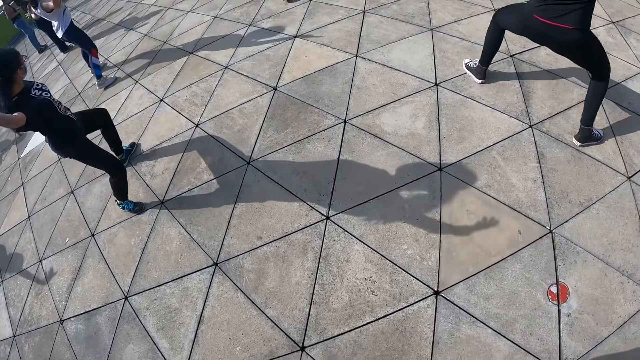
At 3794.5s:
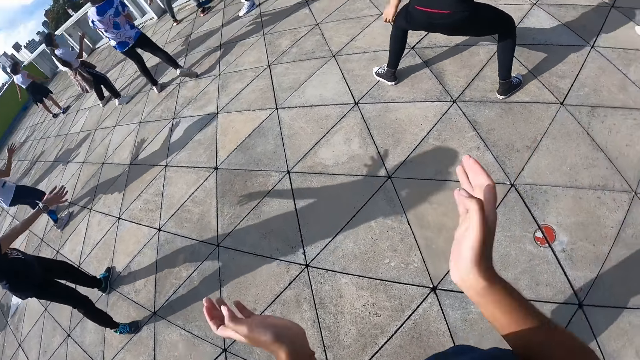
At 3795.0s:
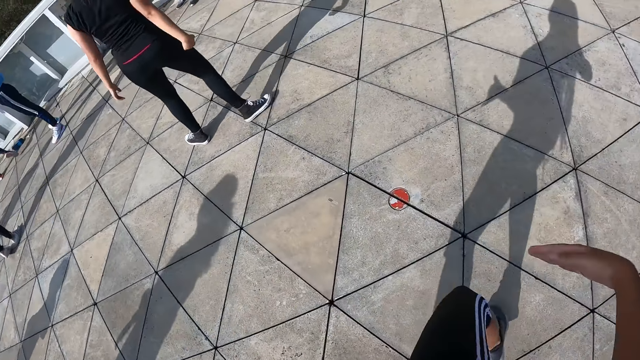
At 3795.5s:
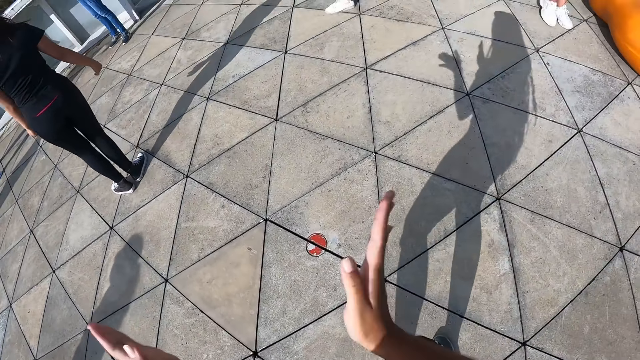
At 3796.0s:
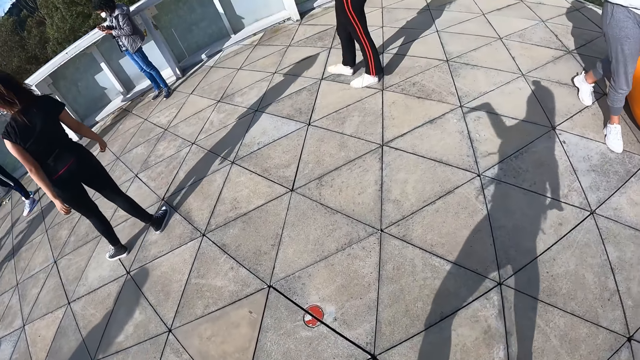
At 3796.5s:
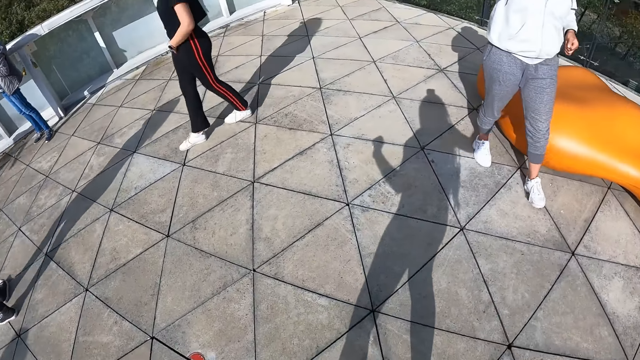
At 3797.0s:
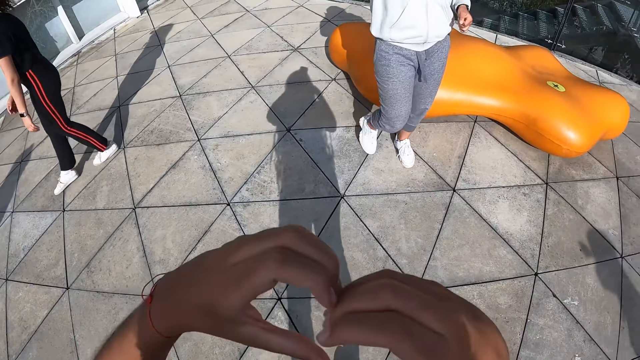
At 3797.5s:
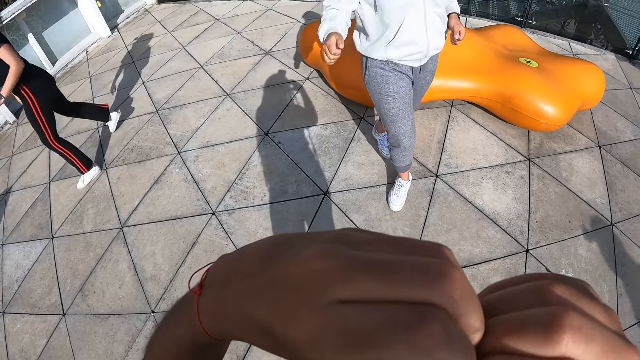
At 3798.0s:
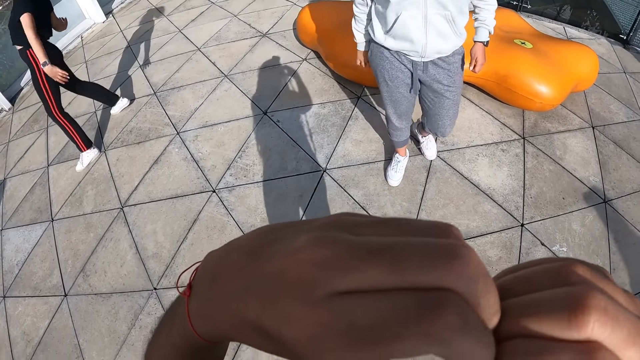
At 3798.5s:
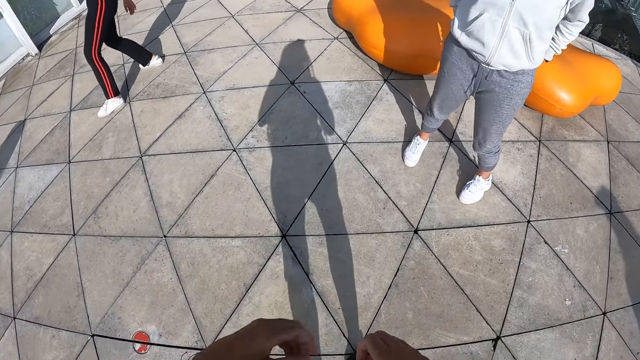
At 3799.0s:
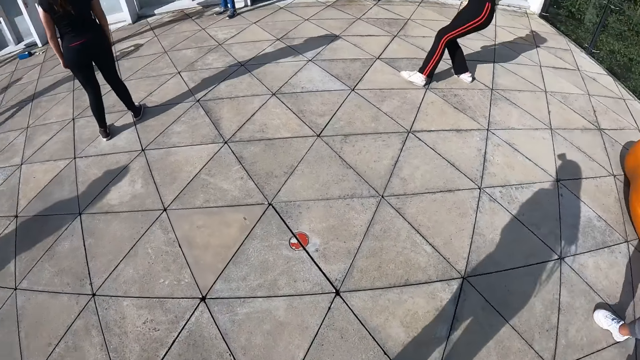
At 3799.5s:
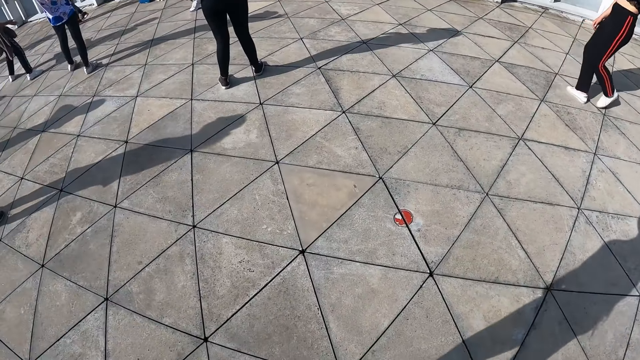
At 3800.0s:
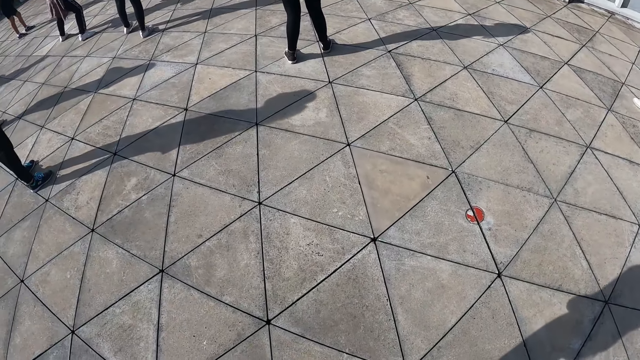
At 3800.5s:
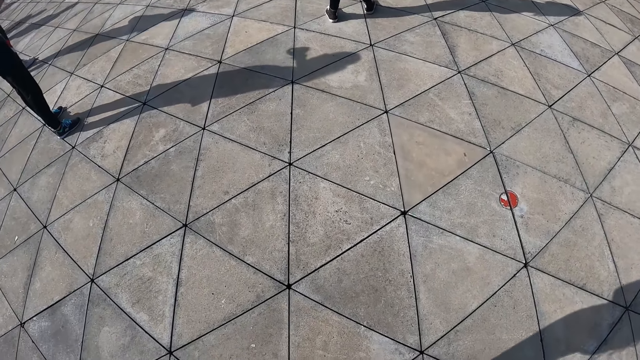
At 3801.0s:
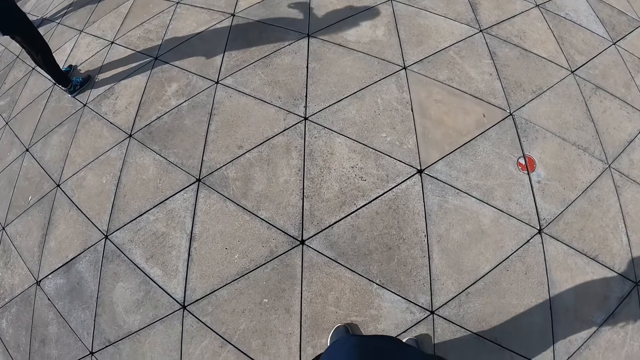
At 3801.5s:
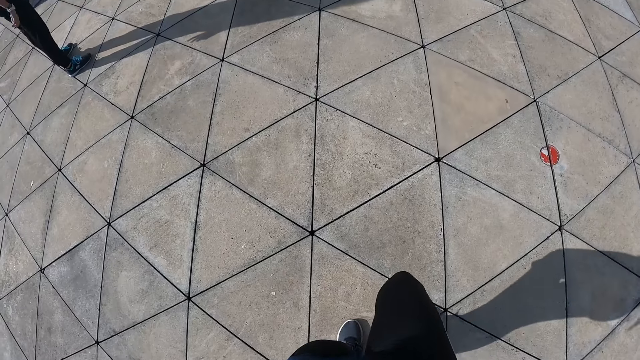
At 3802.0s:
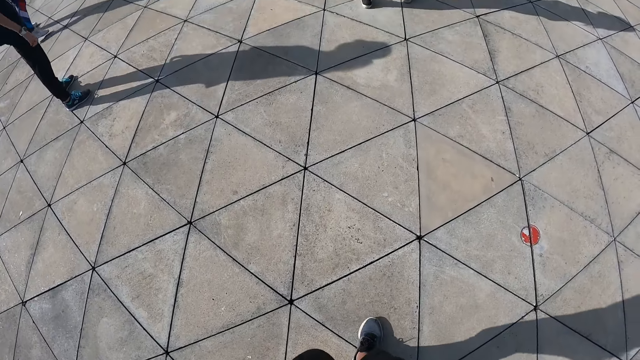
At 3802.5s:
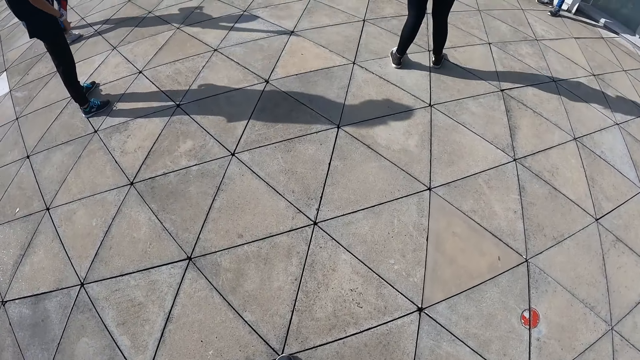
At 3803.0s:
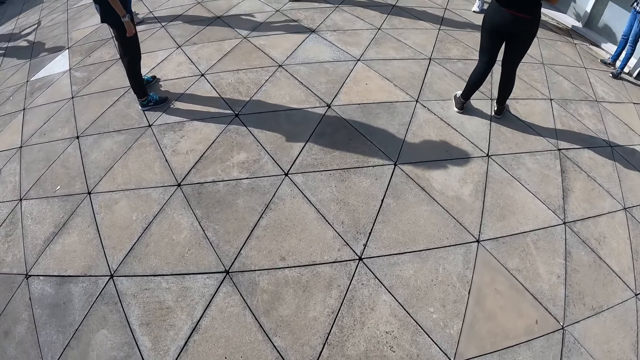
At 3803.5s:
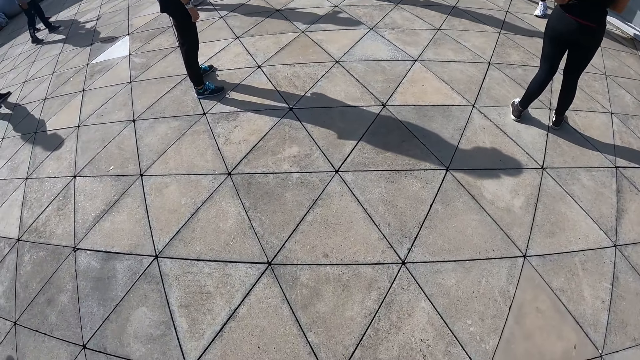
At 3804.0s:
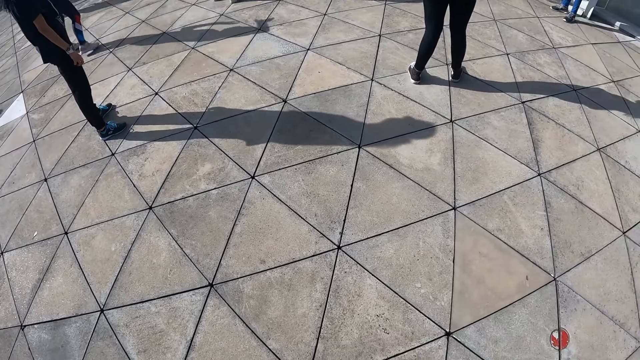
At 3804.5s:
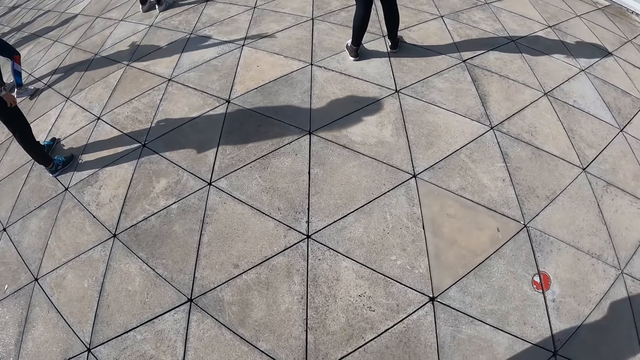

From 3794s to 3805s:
A person practices dance moves. The camera wearer claps her hands. Another person walks on the compound. The camera wearer puts her hands together. A woman dances. The camera wearer turns around. She steps forward.

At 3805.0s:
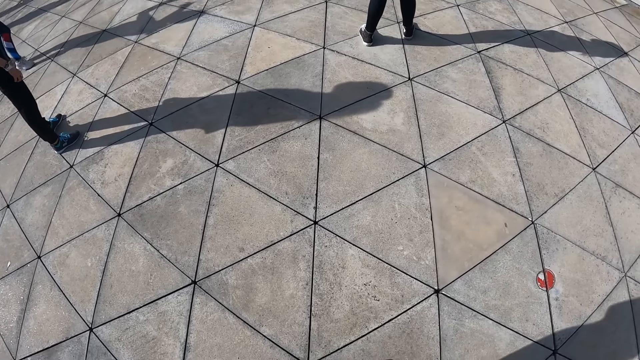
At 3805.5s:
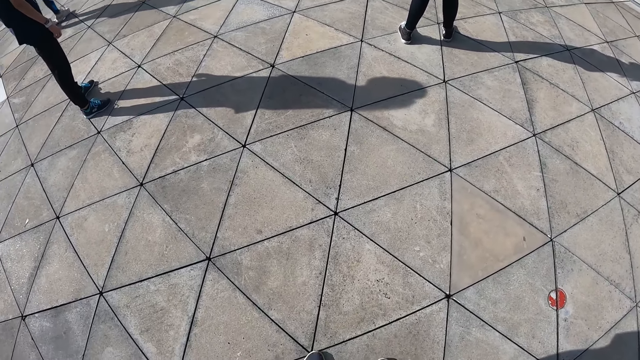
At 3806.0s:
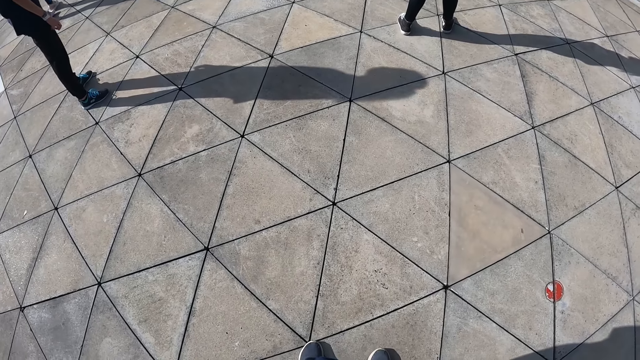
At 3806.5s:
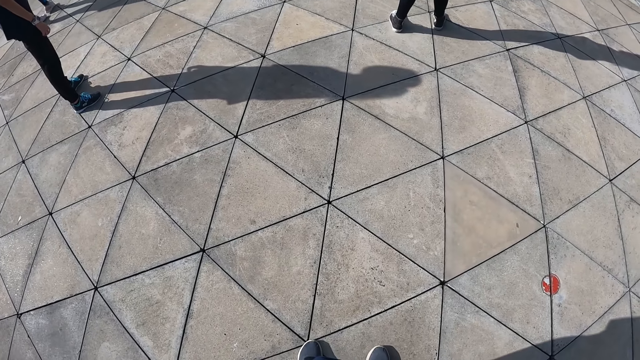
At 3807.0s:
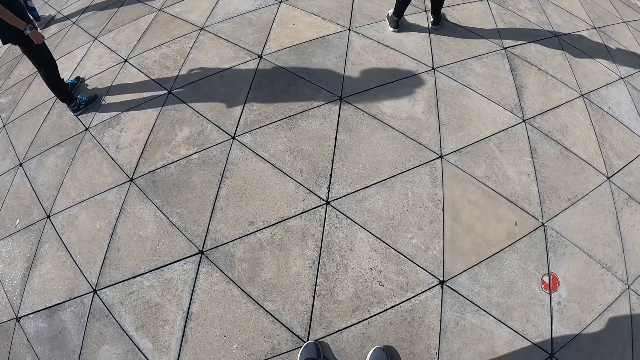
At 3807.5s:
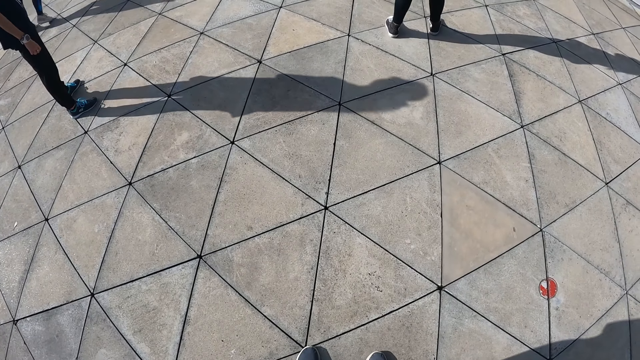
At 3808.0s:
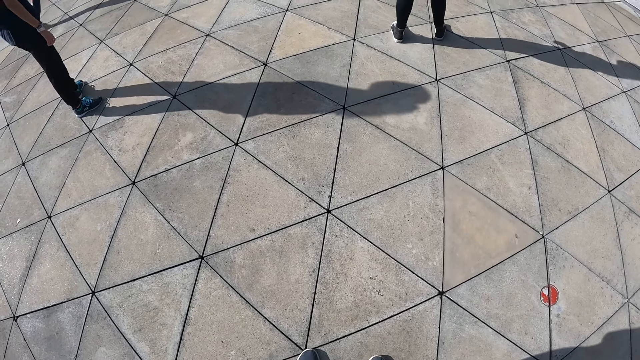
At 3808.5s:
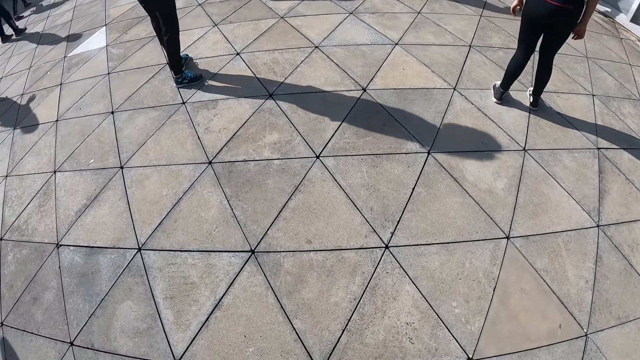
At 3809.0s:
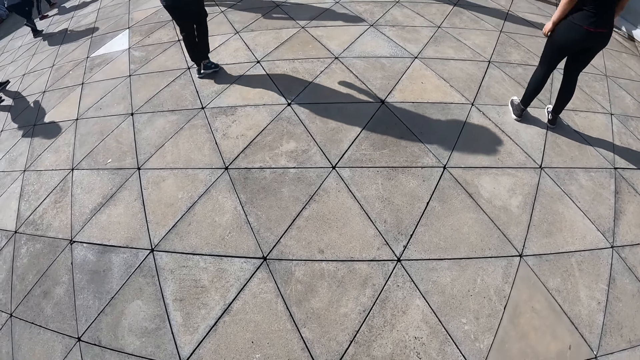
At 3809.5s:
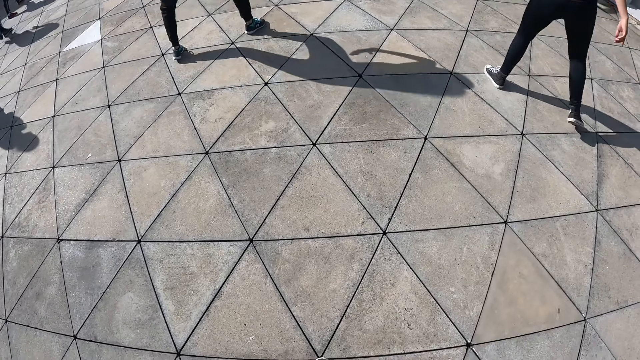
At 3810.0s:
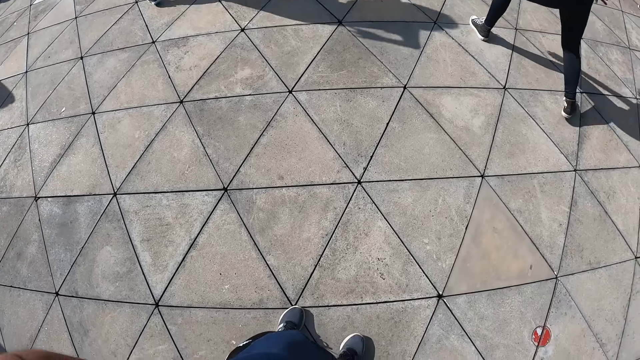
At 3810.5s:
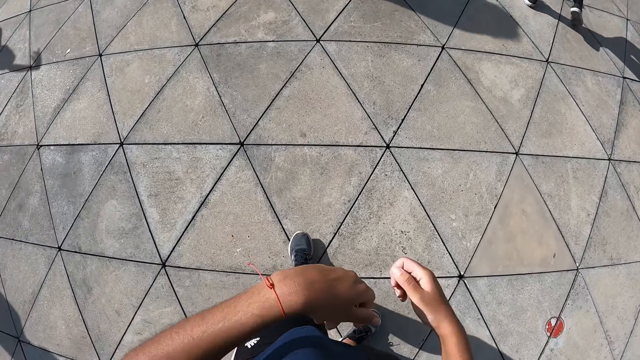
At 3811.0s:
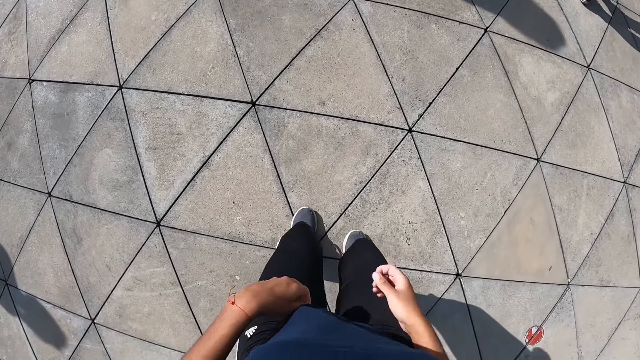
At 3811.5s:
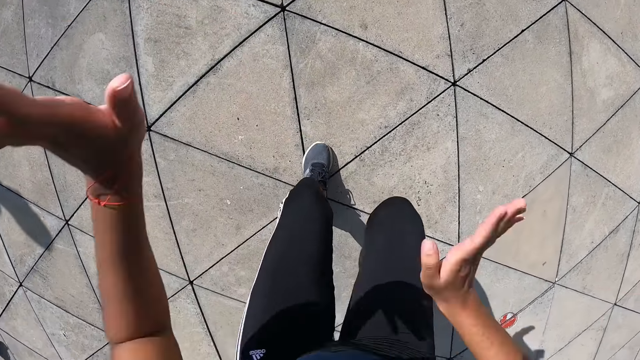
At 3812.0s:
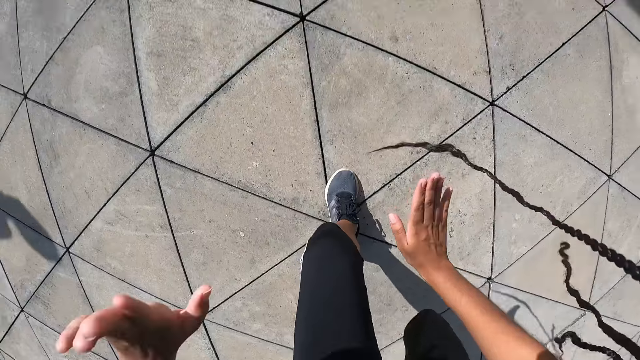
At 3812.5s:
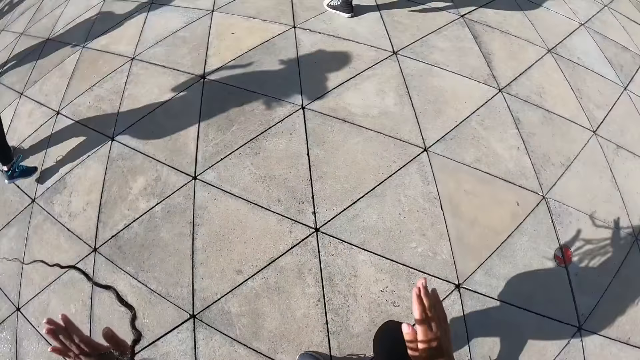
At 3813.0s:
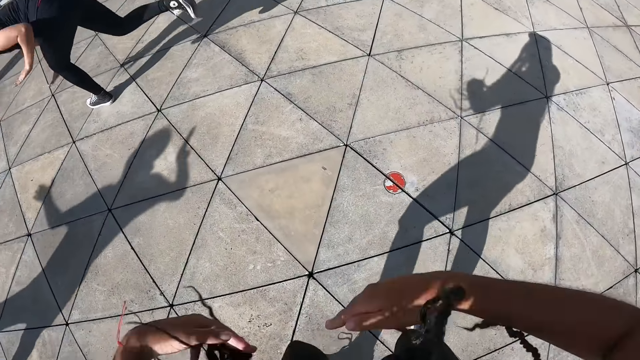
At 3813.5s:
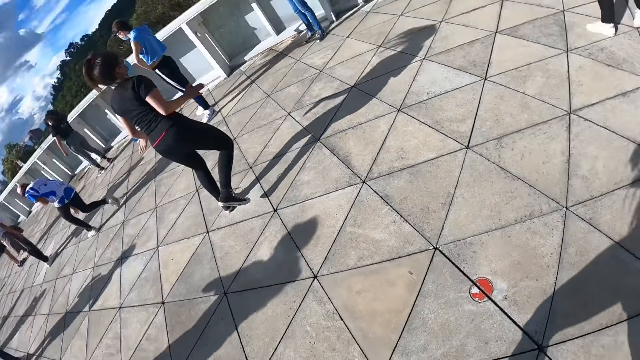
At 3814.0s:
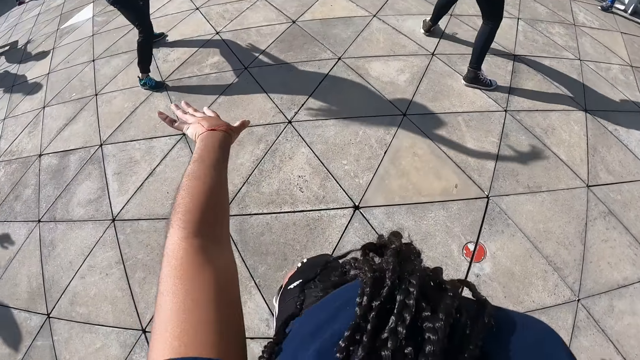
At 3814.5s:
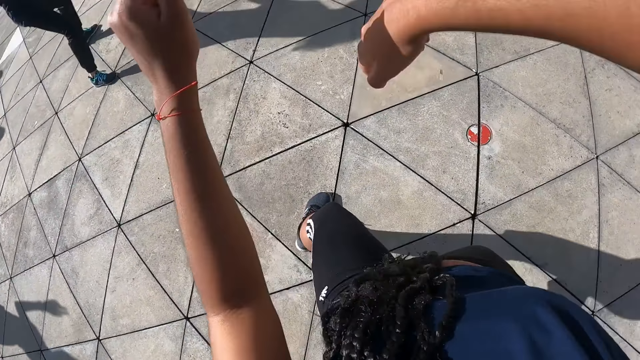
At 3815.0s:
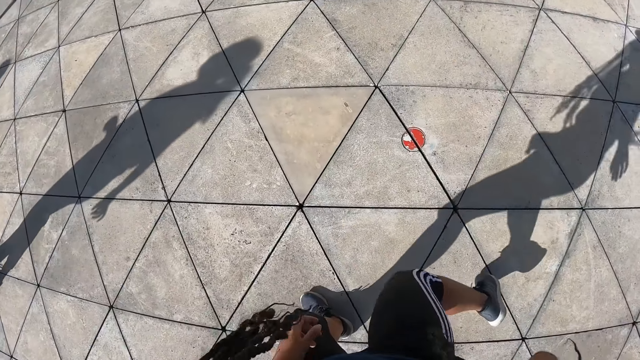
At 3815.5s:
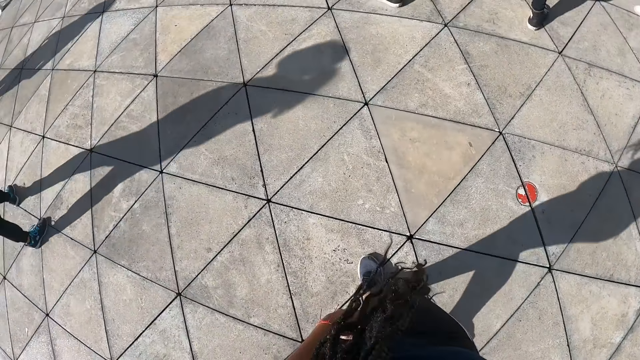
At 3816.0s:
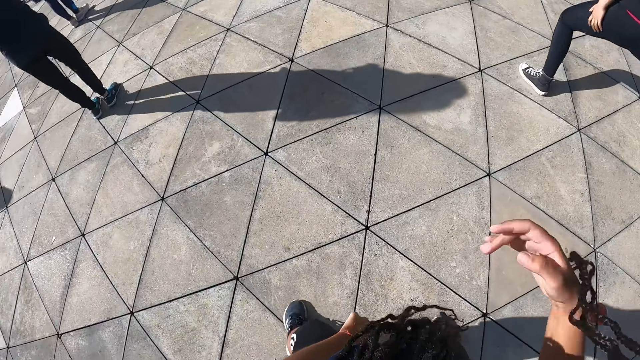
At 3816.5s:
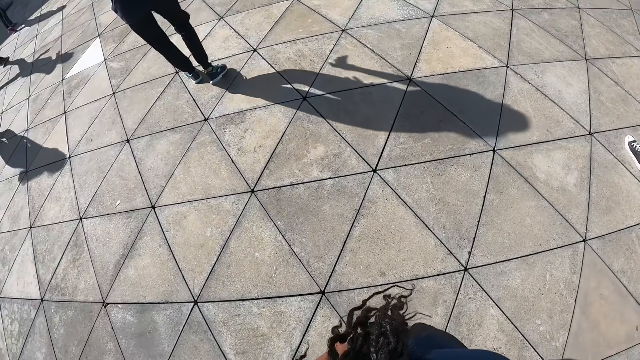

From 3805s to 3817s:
The camera wearer stands on the compound. A woman dances. Another woman dances. The camera wearer dances on the compound.
